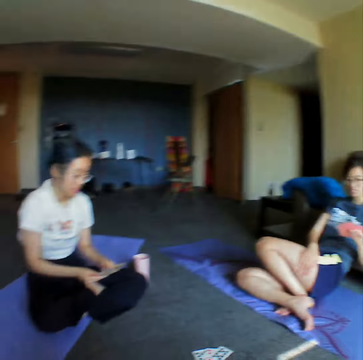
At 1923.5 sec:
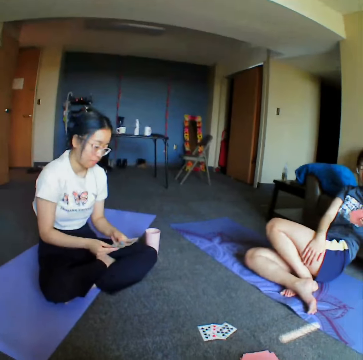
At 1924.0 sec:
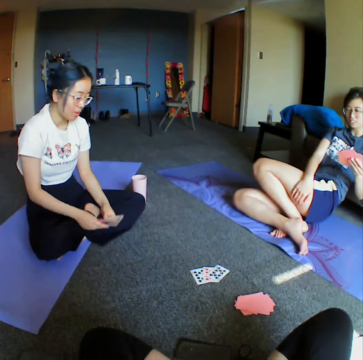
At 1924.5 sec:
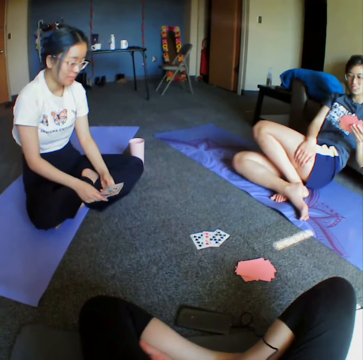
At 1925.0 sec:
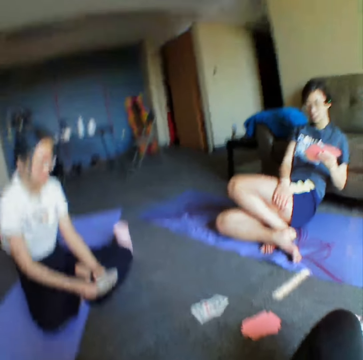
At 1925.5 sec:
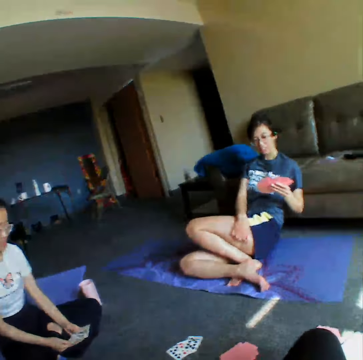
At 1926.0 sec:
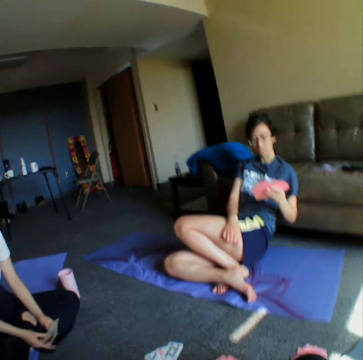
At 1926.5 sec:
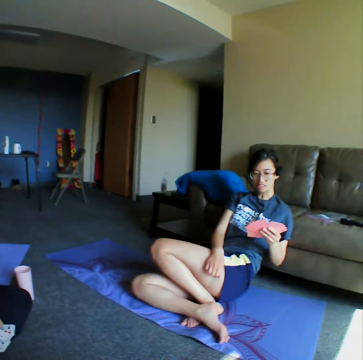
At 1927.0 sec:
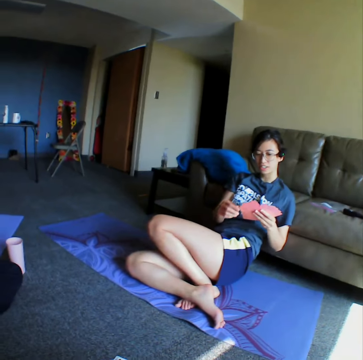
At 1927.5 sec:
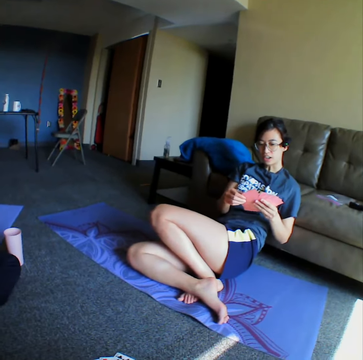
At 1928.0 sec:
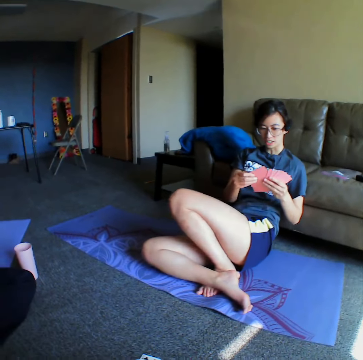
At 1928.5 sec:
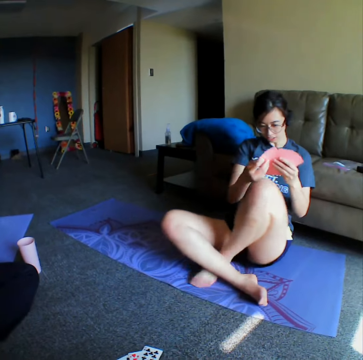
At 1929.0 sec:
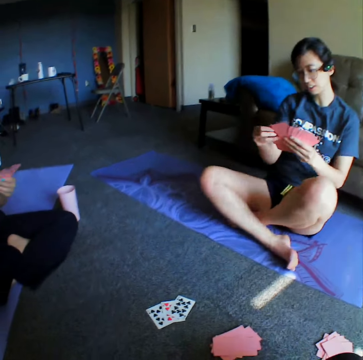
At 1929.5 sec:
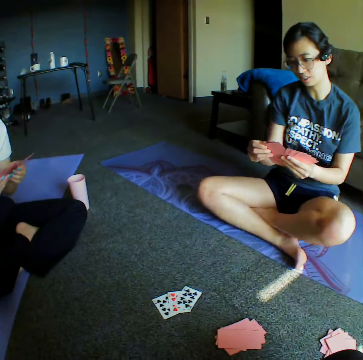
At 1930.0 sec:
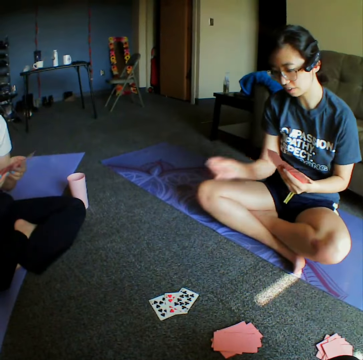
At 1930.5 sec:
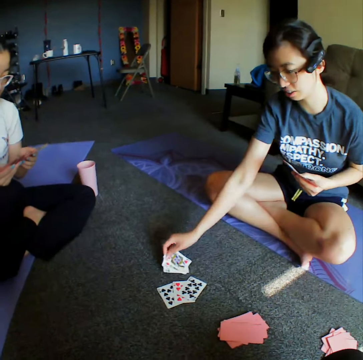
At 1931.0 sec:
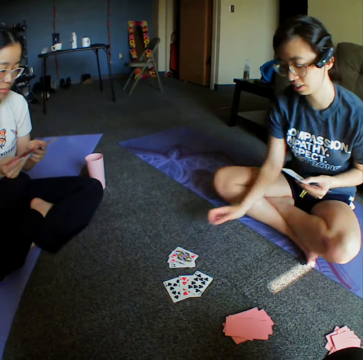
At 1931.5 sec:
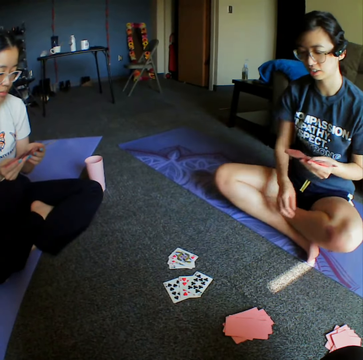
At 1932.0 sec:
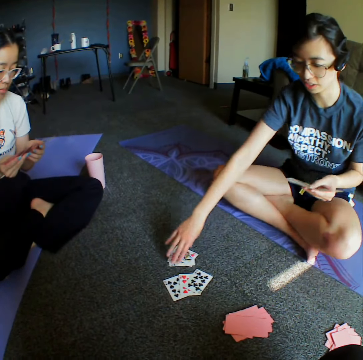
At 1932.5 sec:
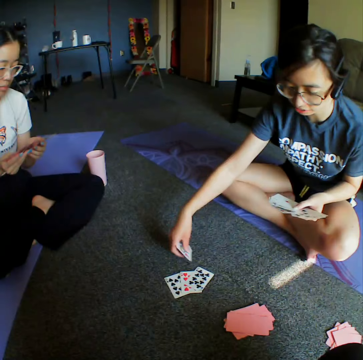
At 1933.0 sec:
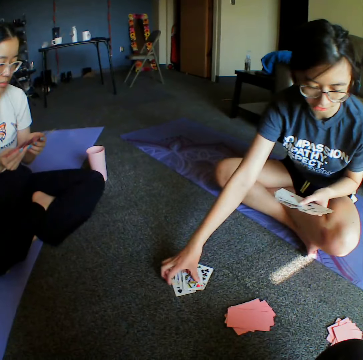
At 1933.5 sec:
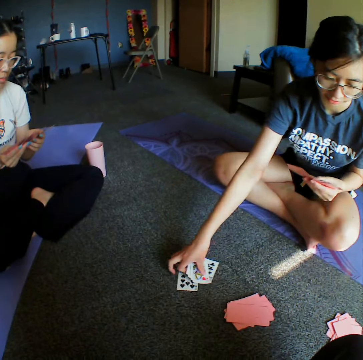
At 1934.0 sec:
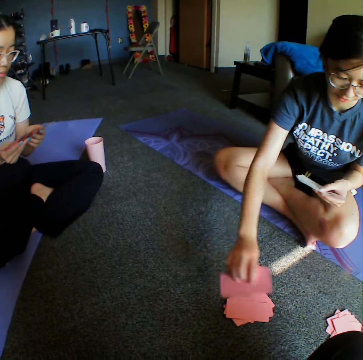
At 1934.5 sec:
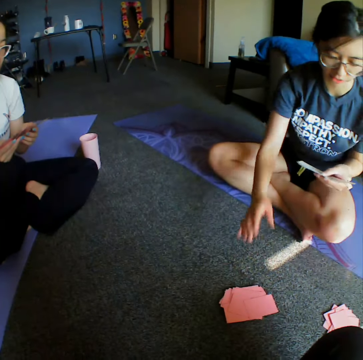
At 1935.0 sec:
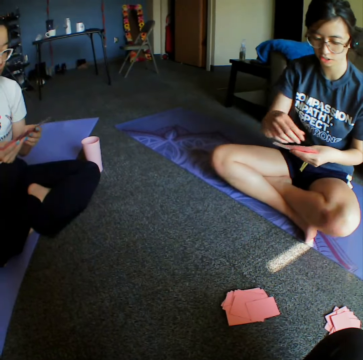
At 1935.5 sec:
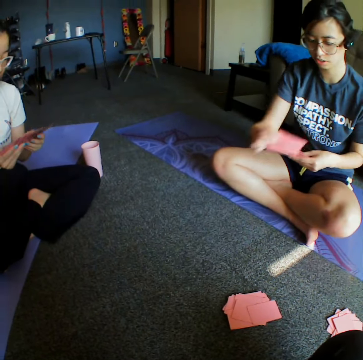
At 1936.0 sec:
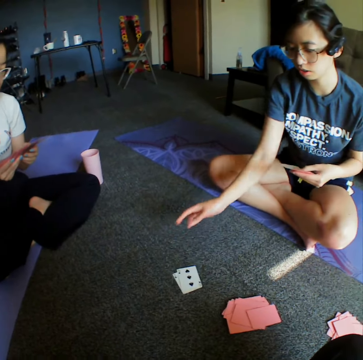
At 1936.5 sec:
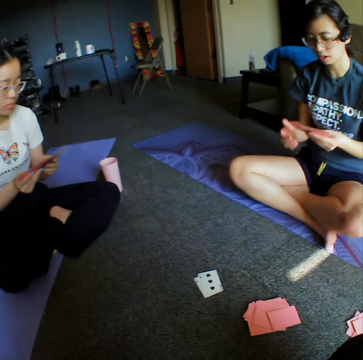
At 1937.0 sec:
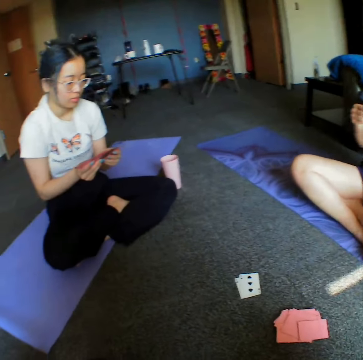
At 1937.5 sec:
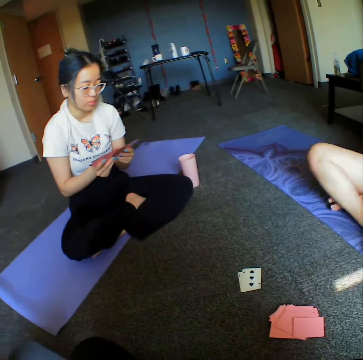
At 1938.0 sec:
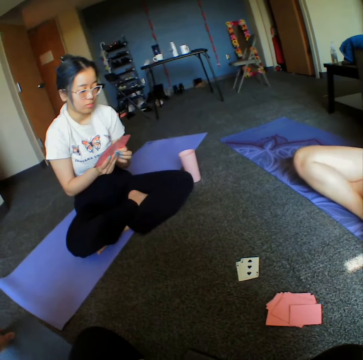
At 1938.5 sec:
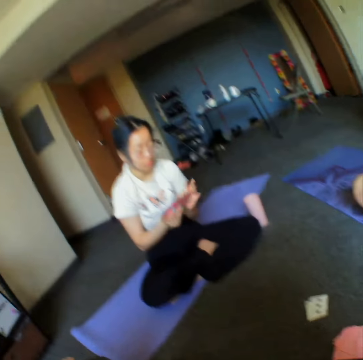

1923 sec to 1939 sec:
The camera wearer looks around the room. A woman throws the cards on the floor. She places a card on the floor. Another woman collects all the cards on the floor and puts them together. The first woman places the cards on the rest. She throws the cards on the floor. She places the cards on the floor.

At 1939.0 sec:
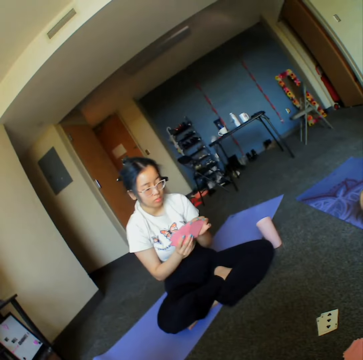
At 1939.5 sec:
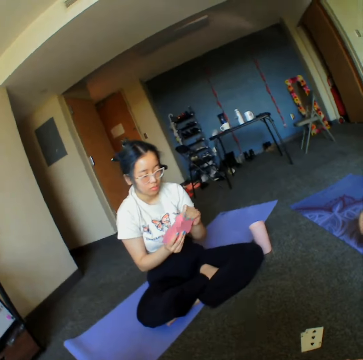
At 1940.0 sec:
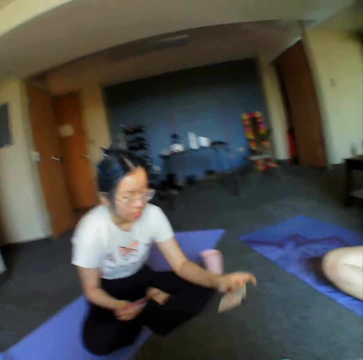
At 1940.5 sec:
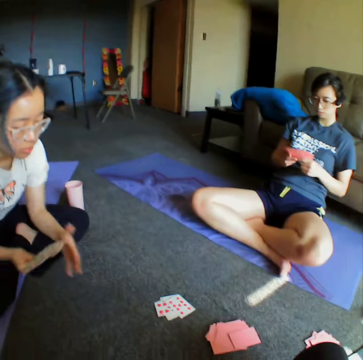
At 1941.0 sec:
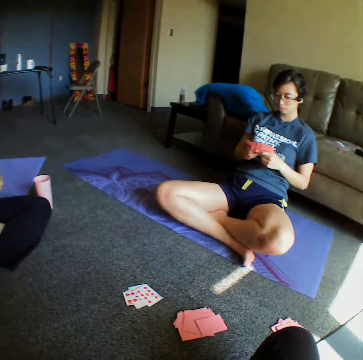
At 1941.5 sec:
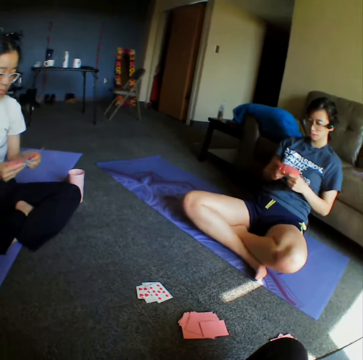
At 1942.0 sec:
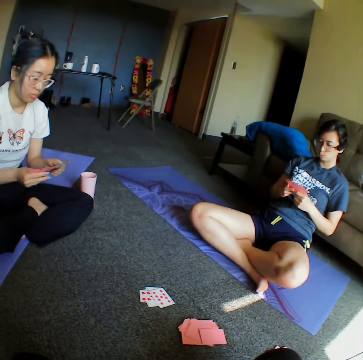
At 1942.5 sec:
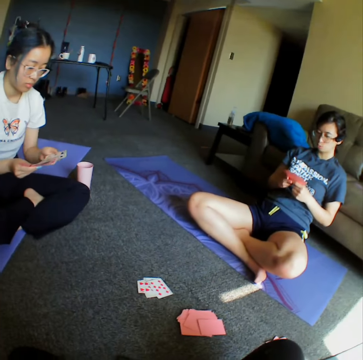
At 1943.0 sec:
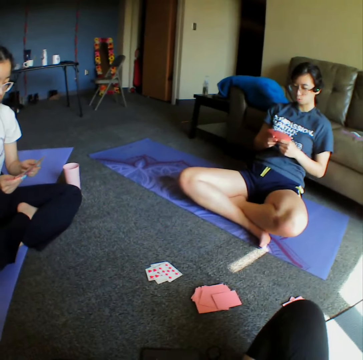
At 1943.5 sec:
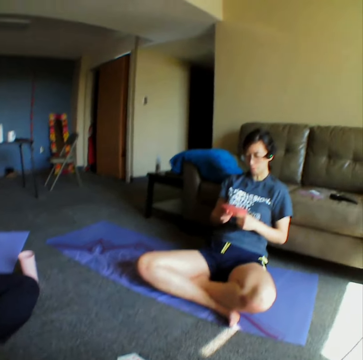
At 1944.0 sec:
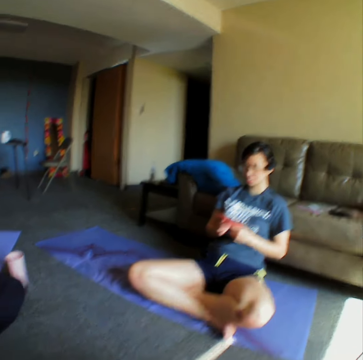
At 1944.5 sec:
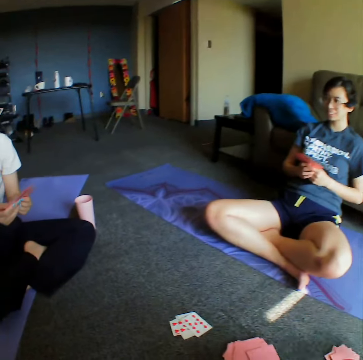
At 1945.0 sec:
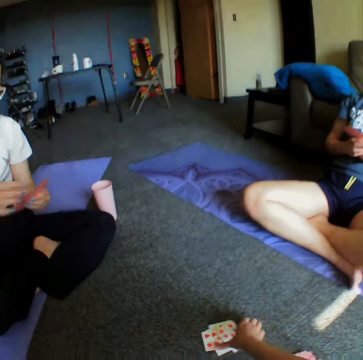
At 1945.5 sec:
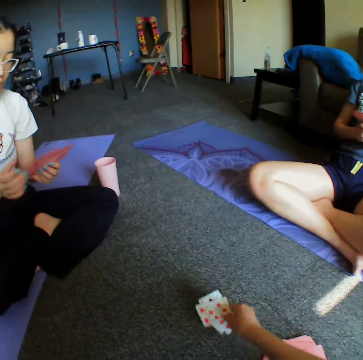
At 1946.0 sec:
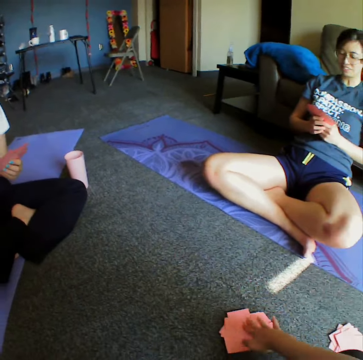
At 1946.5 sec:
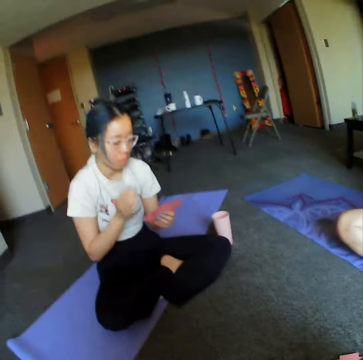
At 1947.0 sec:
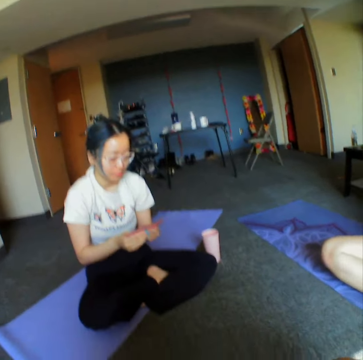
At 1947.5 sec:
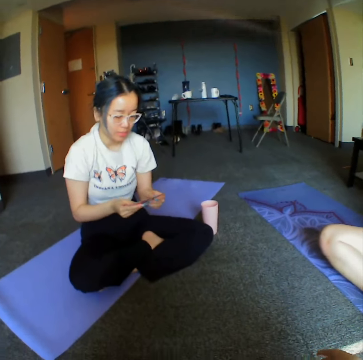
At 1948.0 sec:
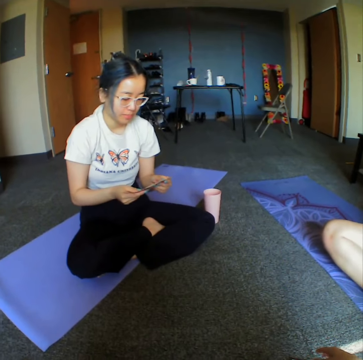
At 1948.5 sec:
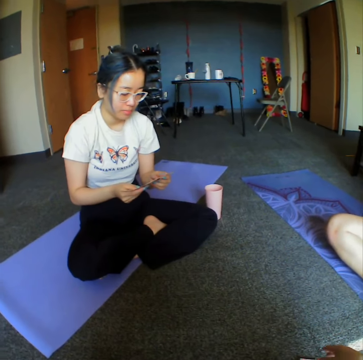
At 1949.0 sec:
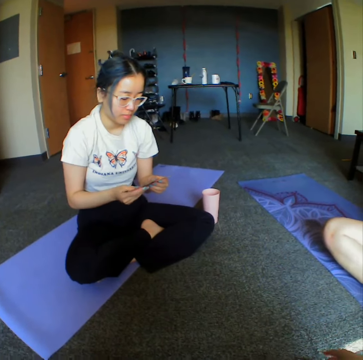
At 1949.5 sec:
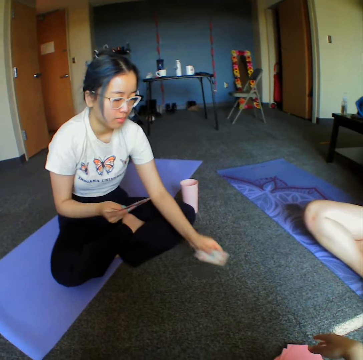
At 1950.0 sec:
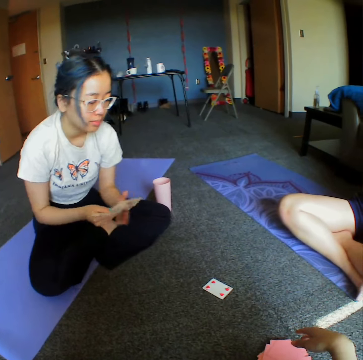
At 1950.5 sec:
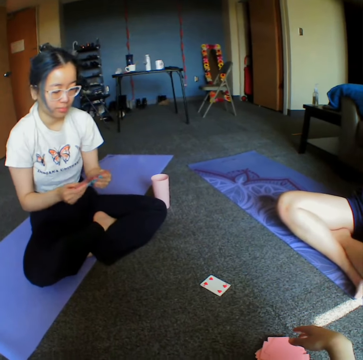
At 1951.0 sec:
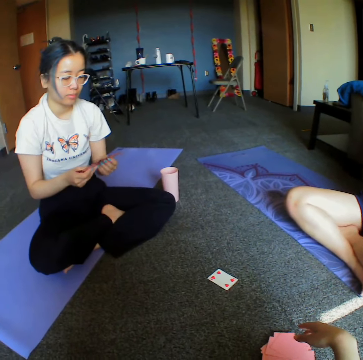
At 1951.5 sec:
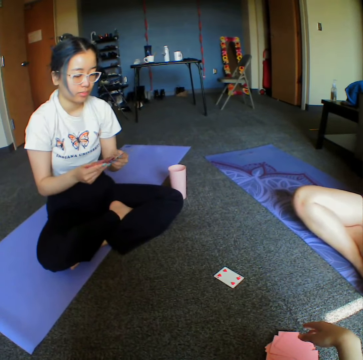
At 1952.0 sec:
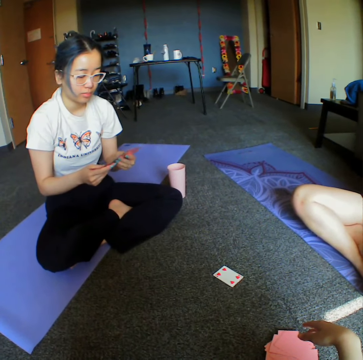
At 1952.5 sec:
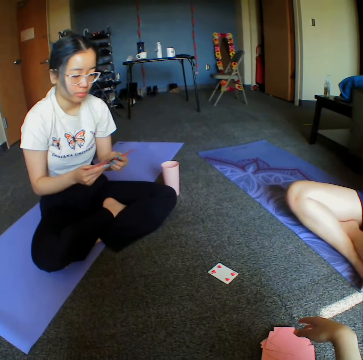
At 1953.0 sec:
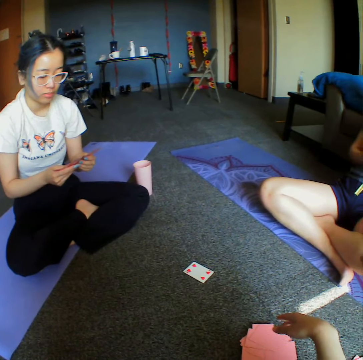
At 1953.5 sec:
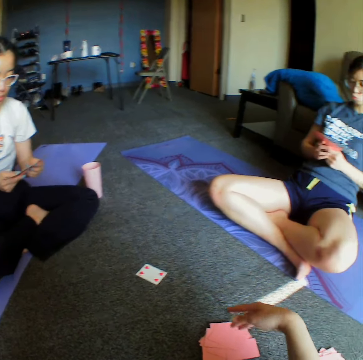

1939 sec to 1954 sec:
The camera wearer looks around the room. A woman places a card on the floor. The woman throws the card on the floor. The camera wearer places a card on the floor and collects some cards on the floor. They look round the room. The woman throws the card on the floor. The camera wearer places a card on the floor.

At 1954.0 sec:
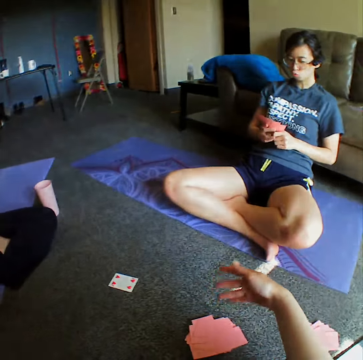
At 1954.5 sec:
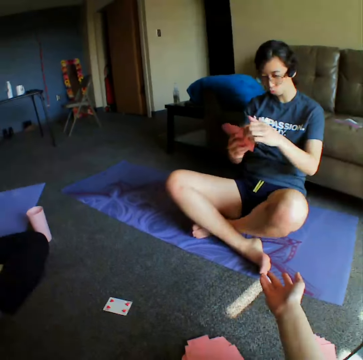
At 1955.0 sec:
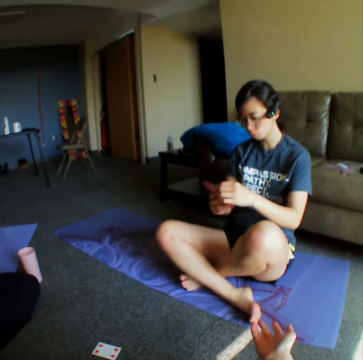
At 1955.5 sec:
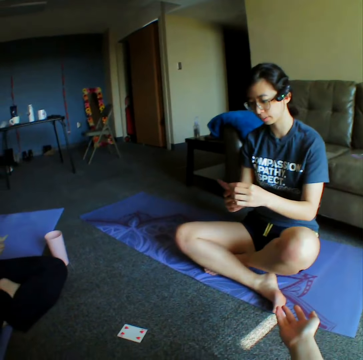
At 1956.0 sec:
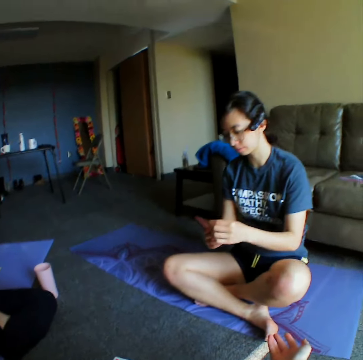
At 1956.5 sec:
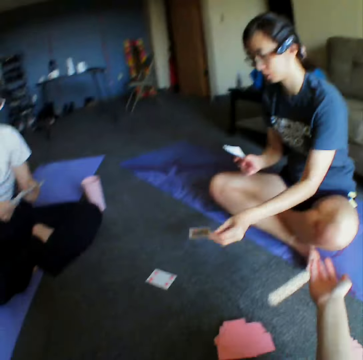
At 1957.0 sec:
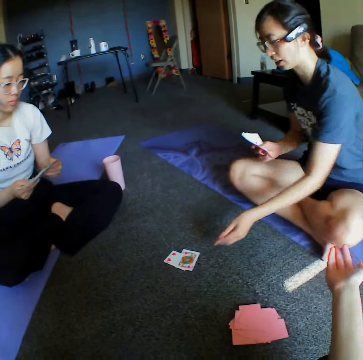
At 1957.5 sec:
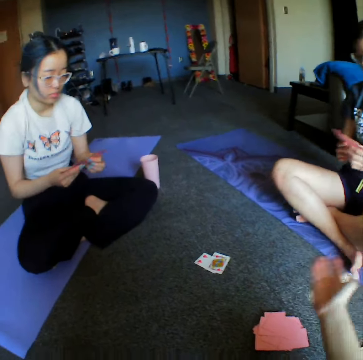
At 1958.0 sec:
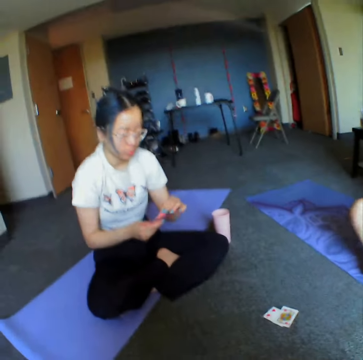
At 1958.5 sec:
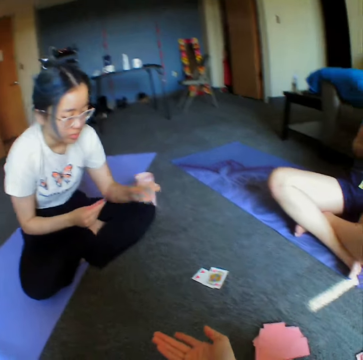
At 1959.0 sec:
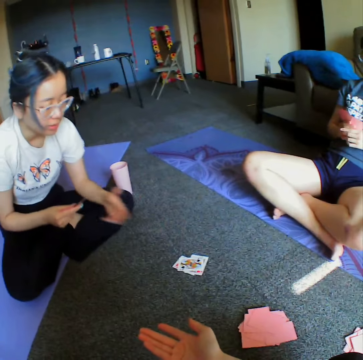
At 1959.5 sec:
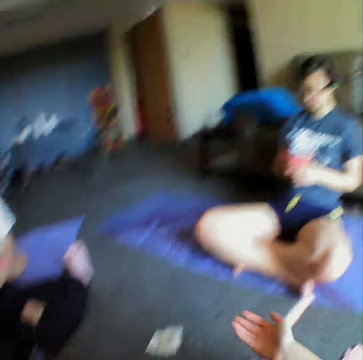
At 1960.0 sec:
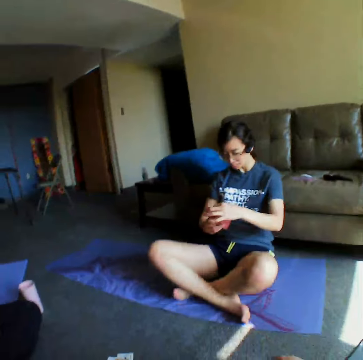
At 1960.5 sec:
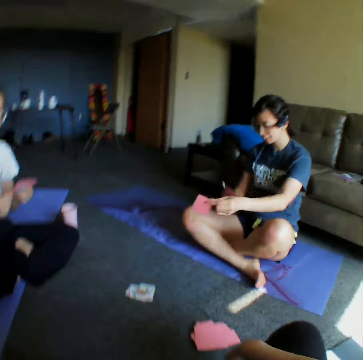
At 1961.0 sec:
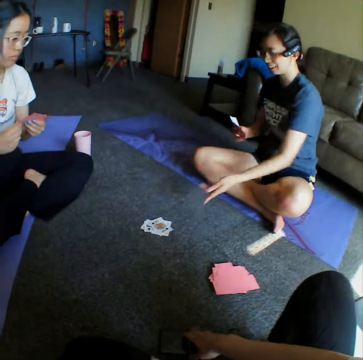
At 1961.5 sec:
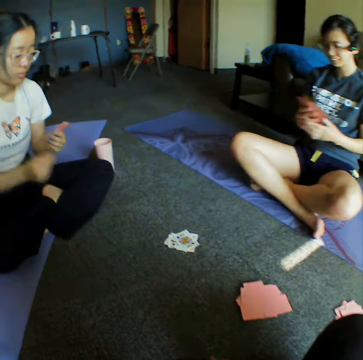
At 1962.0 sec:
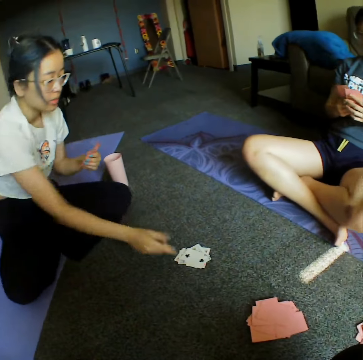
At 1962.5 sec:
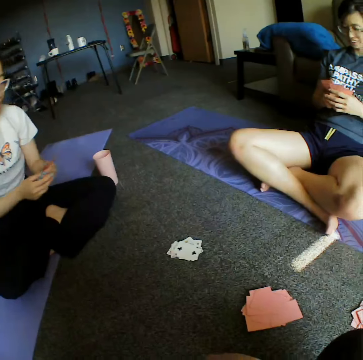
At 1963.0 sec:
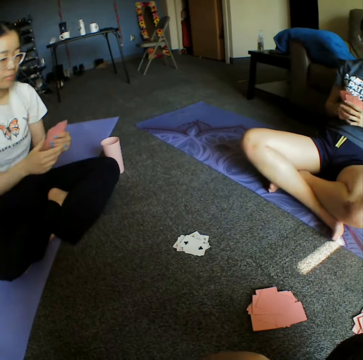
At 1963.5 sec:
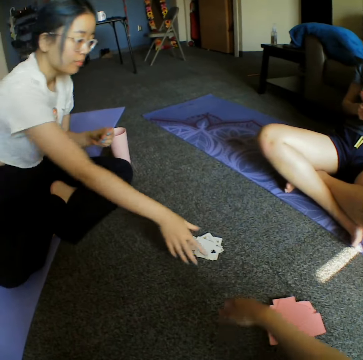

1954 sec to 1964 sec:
A woman places a card on the floor. The woman throws the cards on the floor. Another woman throws the card on the floor. The other woman places a card on the floor. The first woman throws the cards on the floor and places a card on the floor. The other woman throws the card on the floor and places a card on the floor.
